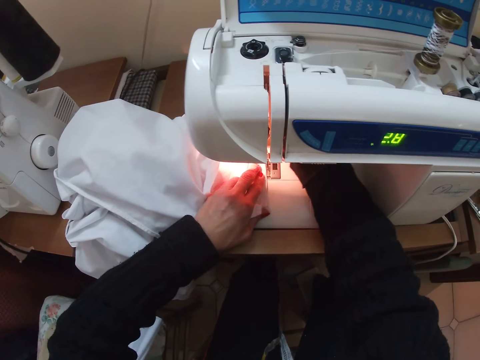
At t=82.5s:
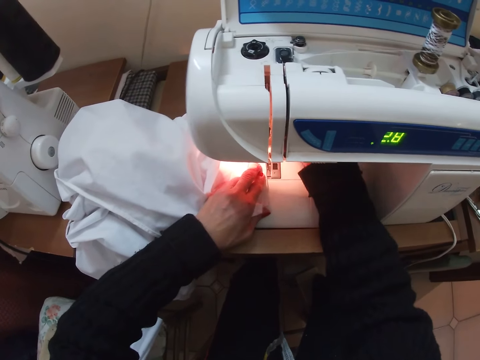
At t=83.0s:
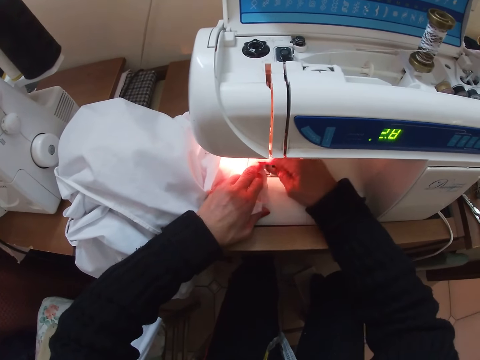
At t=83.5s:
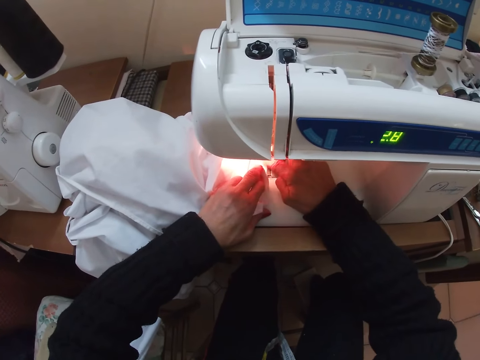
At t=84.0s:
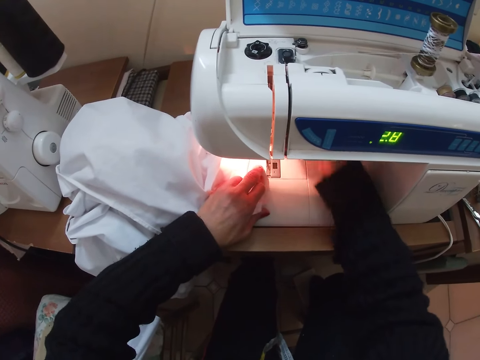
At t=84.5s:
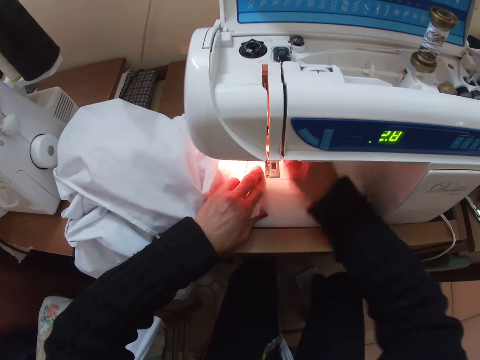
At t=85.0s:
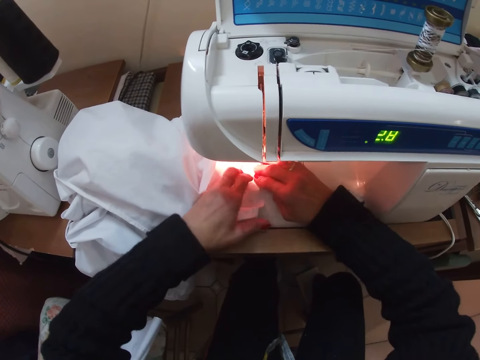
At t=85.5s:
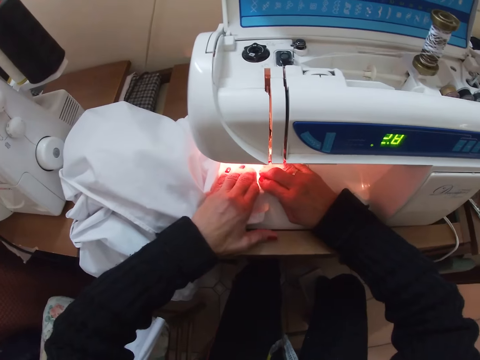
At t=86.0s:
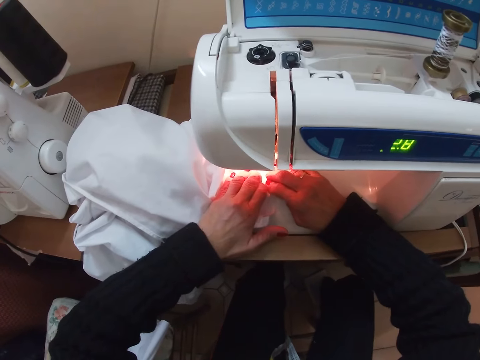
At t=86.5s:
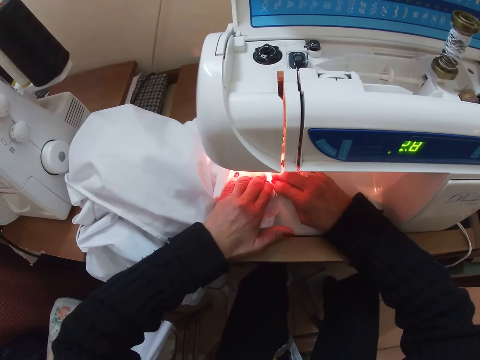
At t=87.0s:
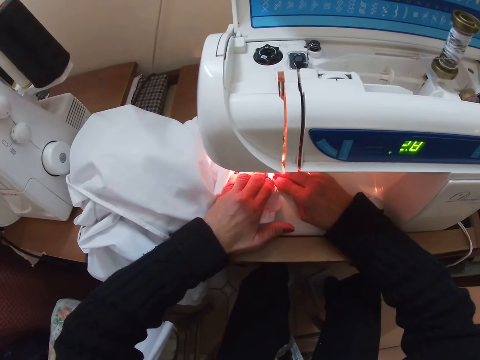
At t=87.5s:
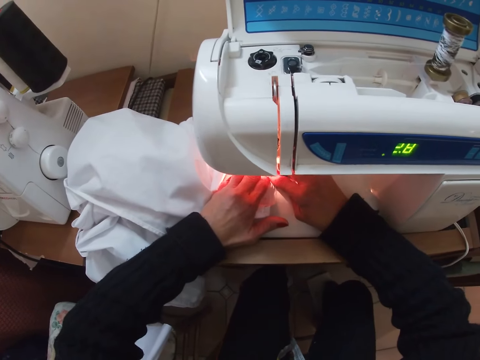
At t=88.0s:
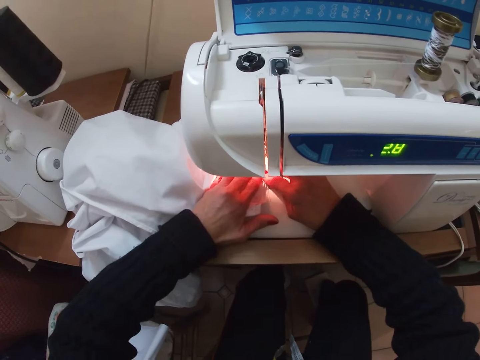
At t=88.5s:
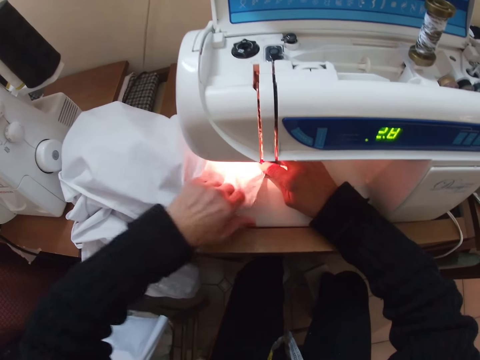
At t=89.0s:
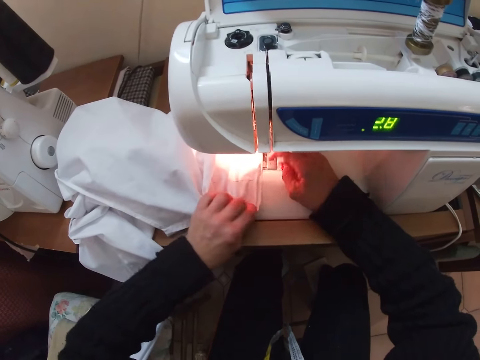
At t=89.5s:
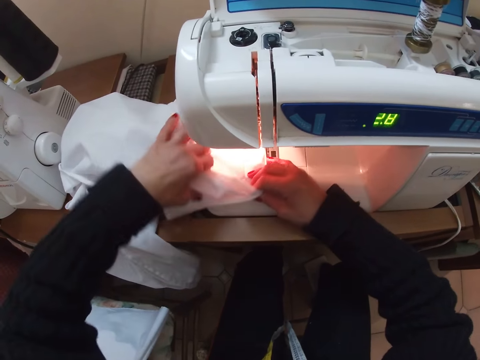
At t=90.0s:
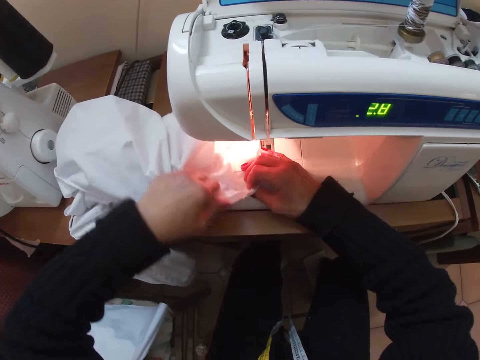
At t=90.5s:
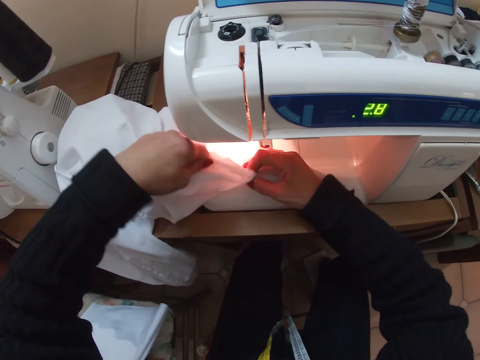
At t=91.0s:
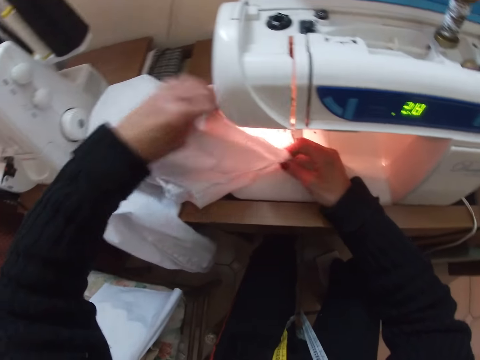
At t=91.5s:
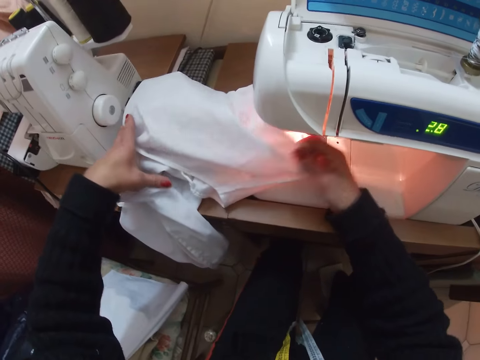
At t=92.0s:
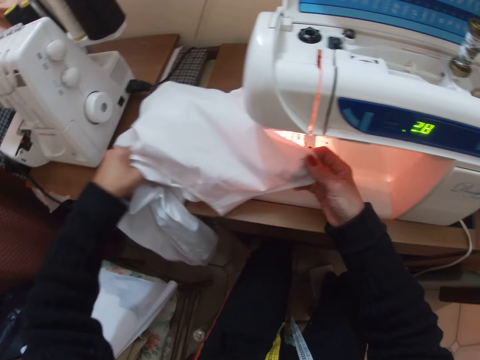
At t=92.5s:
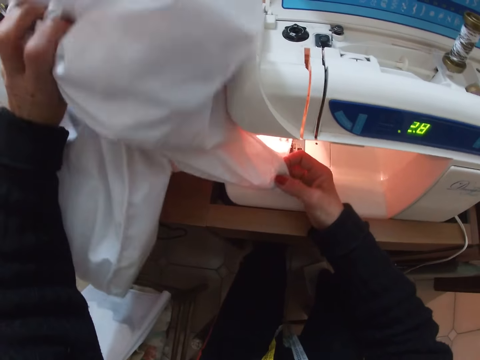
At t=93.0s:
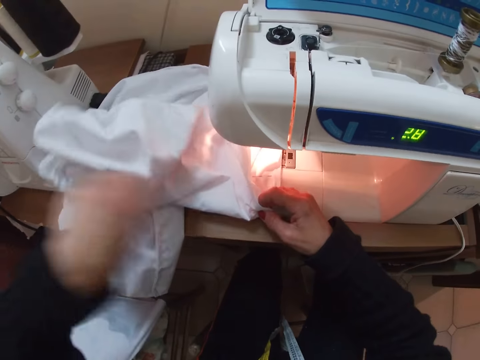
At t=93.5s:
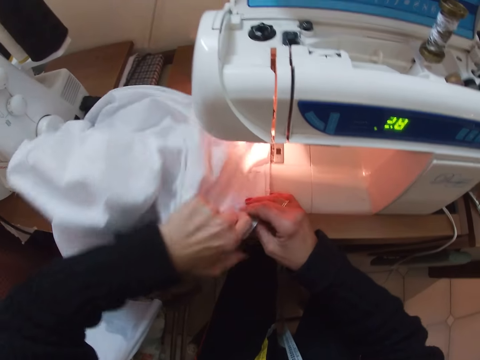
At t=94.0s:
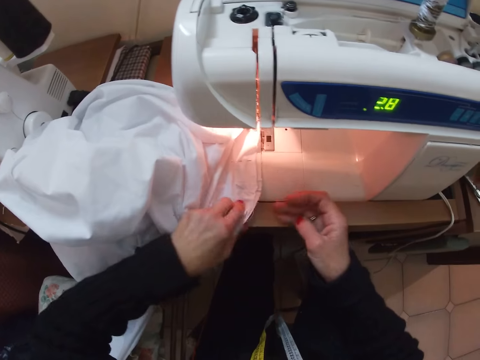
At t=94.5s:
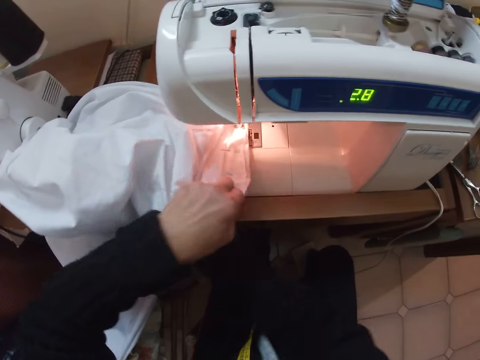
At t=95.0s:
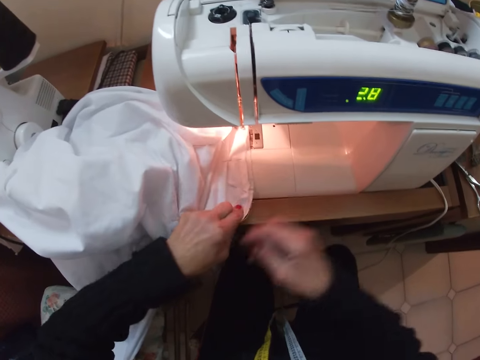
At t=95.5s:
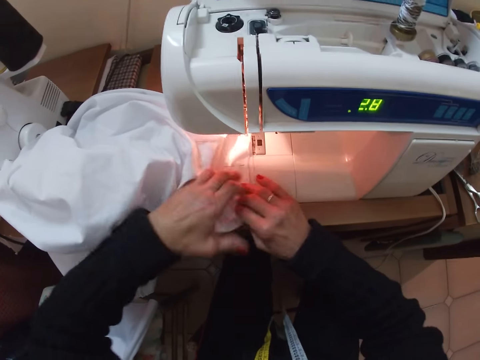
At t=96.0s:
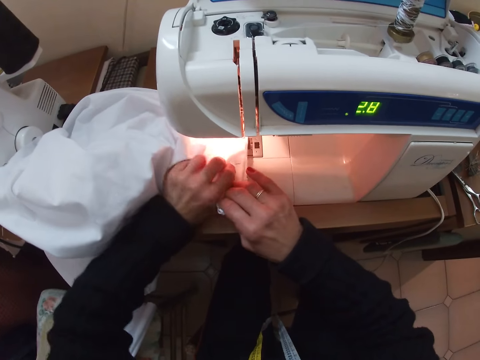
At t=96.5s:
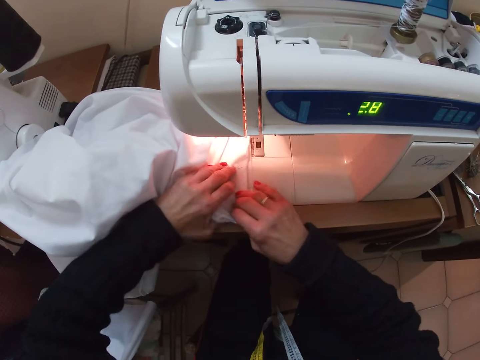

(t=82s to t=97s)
The camera wearer touches a part of the sewing machine with her right hand. She picks up a seam ripper. She removes stitches. She puts her hand inside the sewing machine. She places the seam ripper on the sewing machine. She removes her right hand from inside the sewing machine. She holds the cloth with her right hand. She adjusts the fabric. She stretches the cloth with both hands. She moves the cloth with her hands along the sewing machine's needle. She sews the fabric. She holds the cloth with her left hand. She moves the cloth with her left hand. She adjusts the fabric. She holds the cloth with her hands. She moves the cloth with her left hand. She removes her left hand from the cloth. She holds the cloth with her left hand. She raises the cloth with her left hand. She drops the cloth on the sewing machine table. She removes her left hand from the cloth. She holds the cloth with her left hand. She moves the cloth with her left hand. She removes her right hand from the cloth. She puts her right hand under the cloth. She removes her right hand from under the cloth. She holds the cloth with her right hand. She moves her left hand.

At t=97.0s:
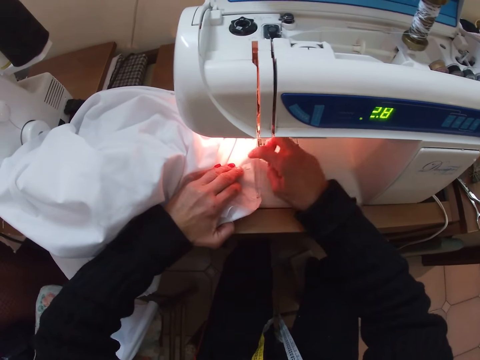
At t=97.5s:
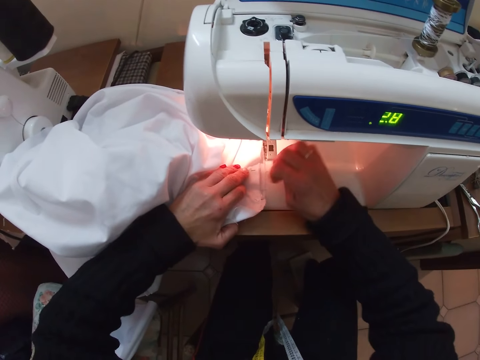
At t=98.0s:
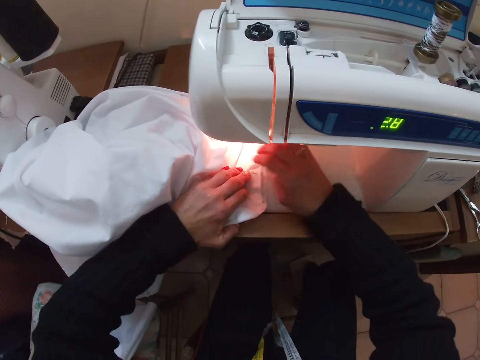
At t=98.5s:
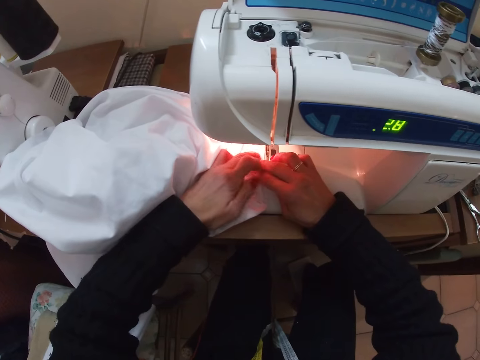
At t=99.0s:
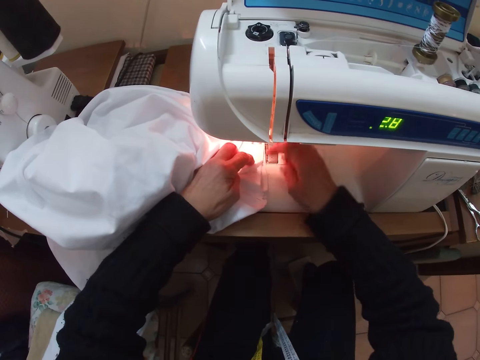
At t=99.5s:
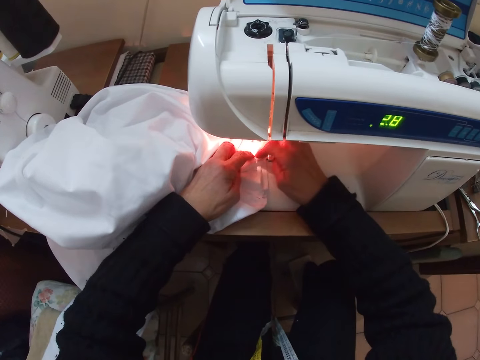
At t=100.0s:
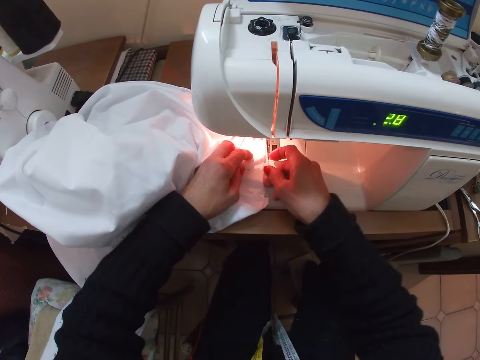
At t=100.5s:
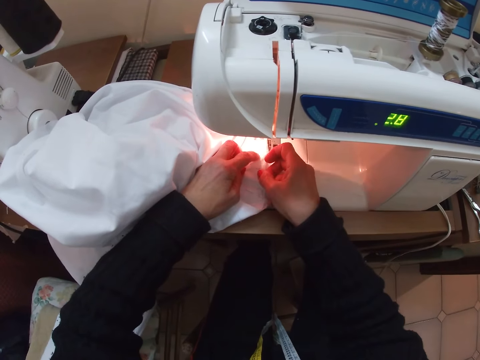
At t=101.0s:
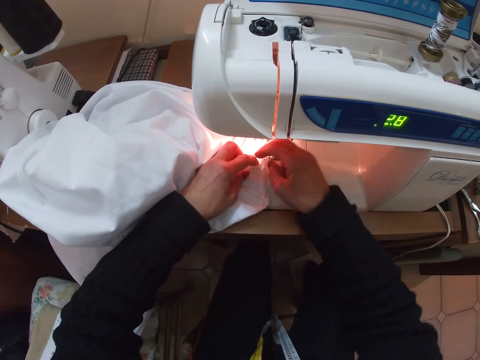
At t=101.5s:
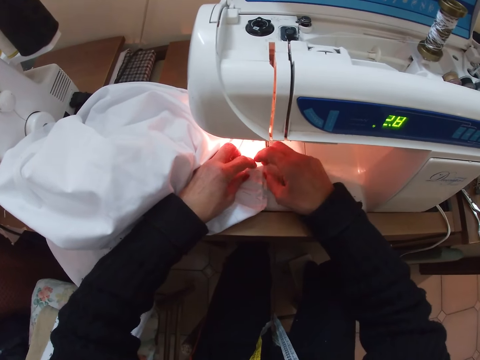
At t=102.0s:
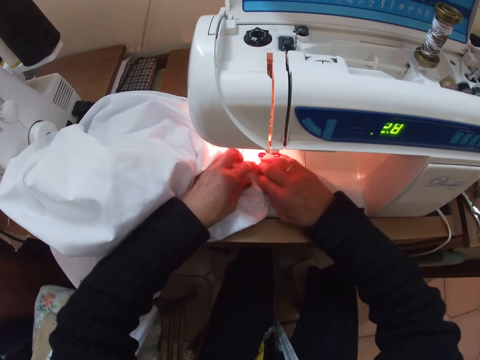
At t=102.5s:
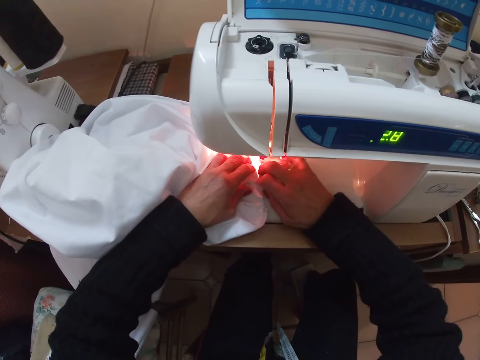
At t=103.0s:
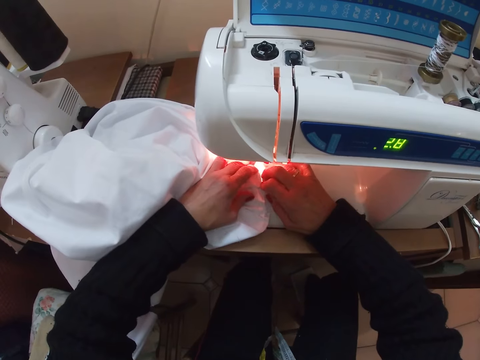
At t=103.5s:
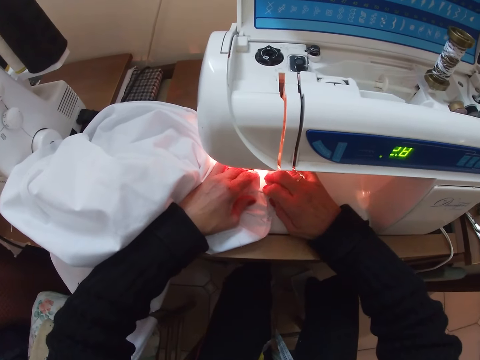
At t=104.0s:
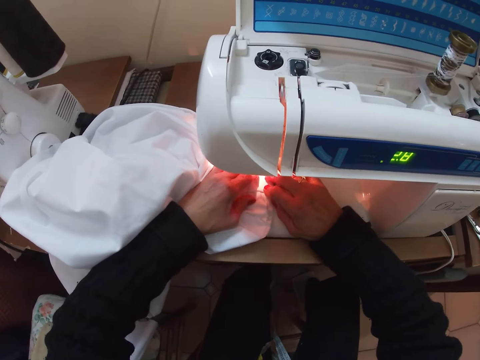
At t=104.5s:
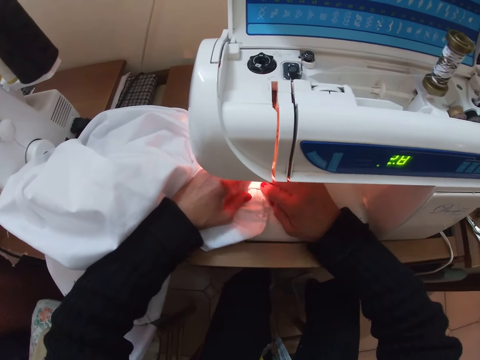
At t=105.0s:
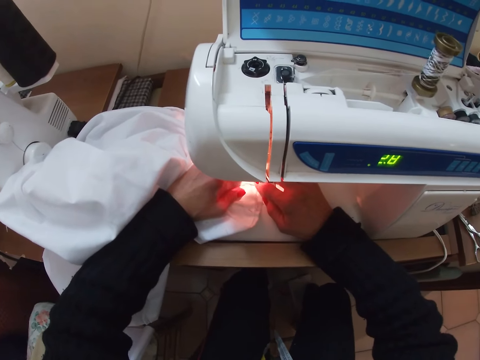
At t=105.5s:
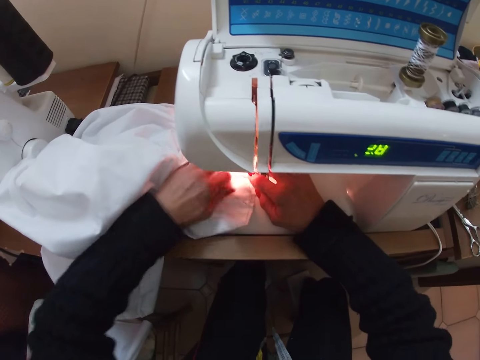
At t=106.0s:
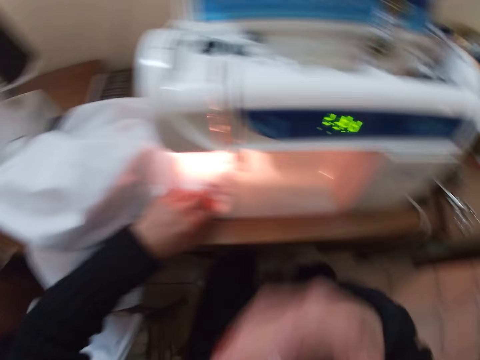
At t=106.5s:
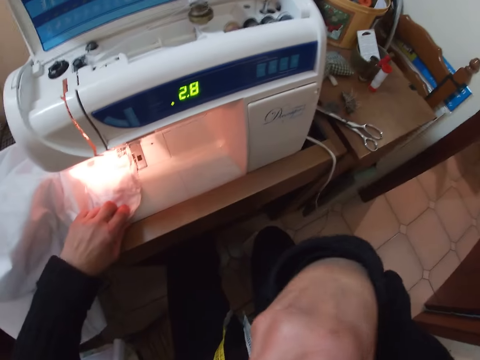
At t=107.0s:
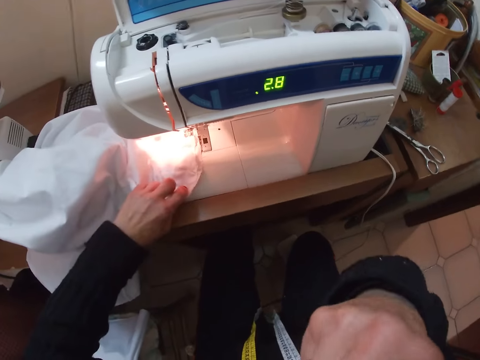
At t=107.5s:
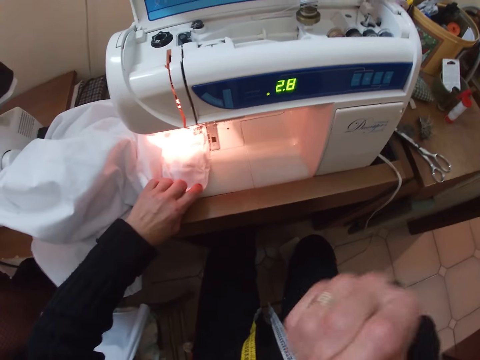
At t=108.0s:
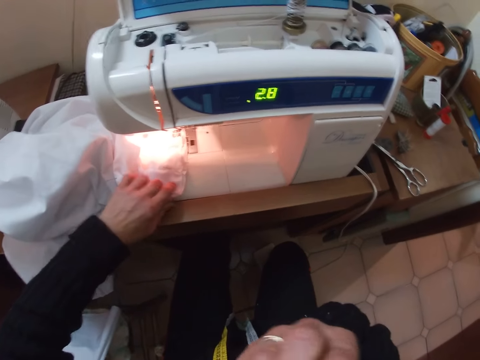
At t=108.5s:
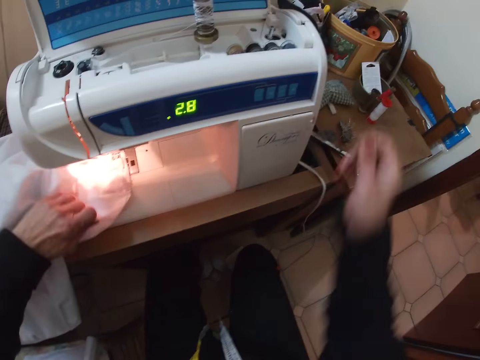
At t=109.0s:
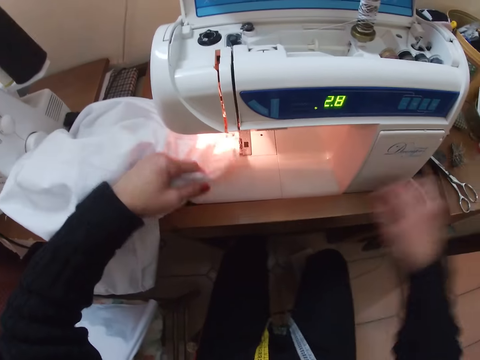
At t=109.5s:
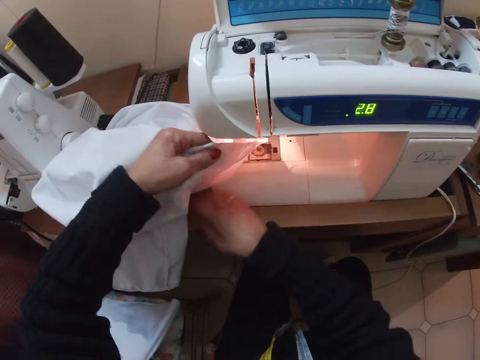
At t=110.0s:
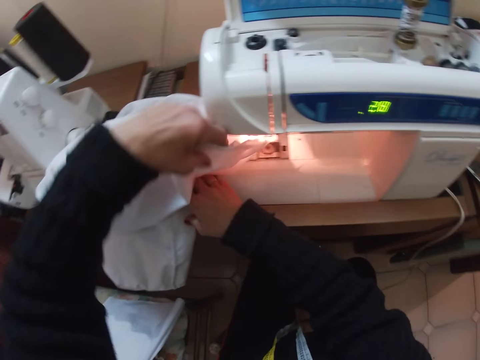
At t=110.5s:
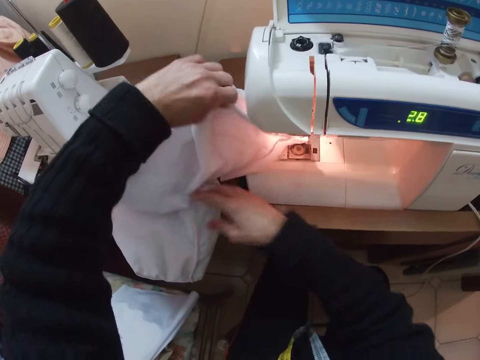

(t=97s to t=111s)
The camera wearer removes her right hand. She dusts the cloth with her right hand. She moves both hands around on the cloth. She removes her right hand from the cloth. She holds the cloth with her right hand. She removes her right hand from the cloth. She holds the cloth with her right hand. She stretches the cloth with her hands. She moves the cloth with her hands along the sewing machine's needle. She sews a fabric. She moves her left hand along the cloth. She removes her hand from the cloth. She raises her right hand. She picks something. She lowers her right hand. She places something on a table. She raises the cloth with her left hand. She dusts the cloth with her right hand. She adjusts the fabric.
